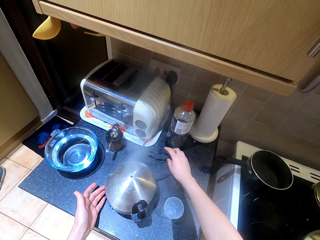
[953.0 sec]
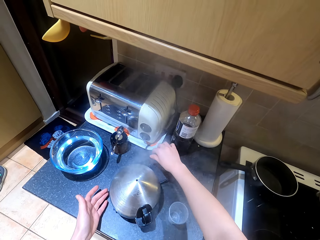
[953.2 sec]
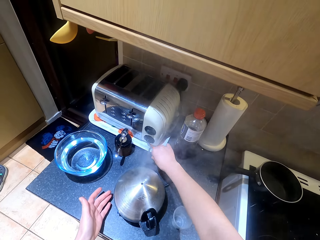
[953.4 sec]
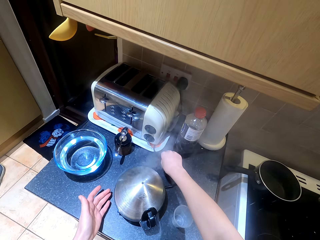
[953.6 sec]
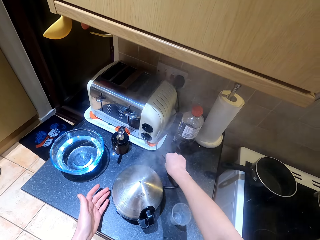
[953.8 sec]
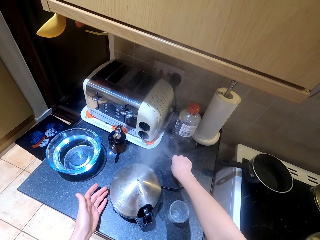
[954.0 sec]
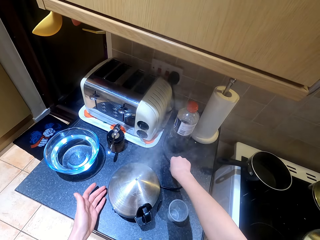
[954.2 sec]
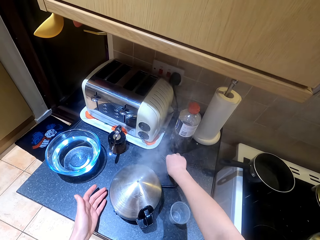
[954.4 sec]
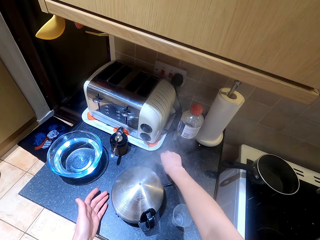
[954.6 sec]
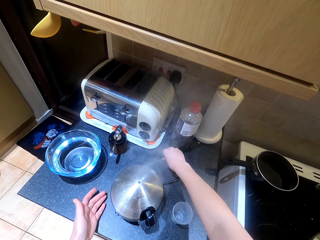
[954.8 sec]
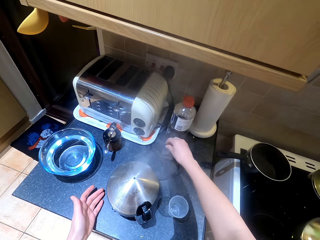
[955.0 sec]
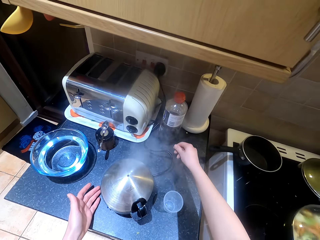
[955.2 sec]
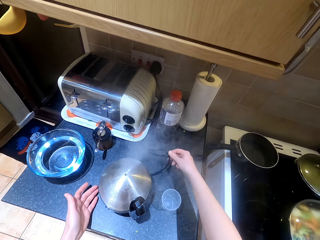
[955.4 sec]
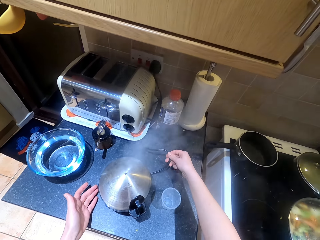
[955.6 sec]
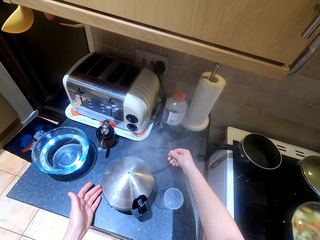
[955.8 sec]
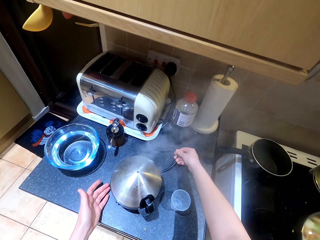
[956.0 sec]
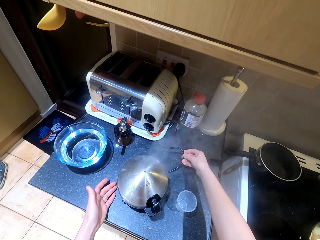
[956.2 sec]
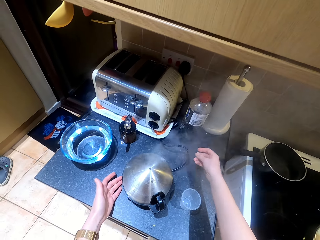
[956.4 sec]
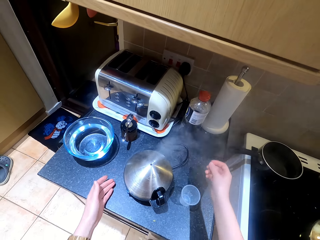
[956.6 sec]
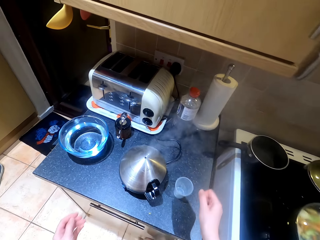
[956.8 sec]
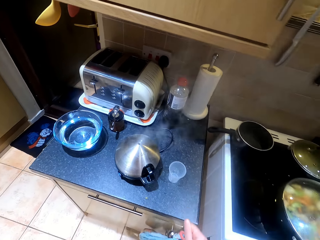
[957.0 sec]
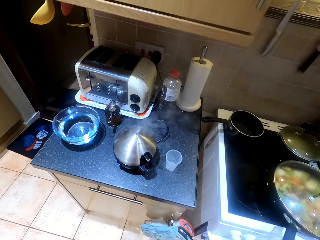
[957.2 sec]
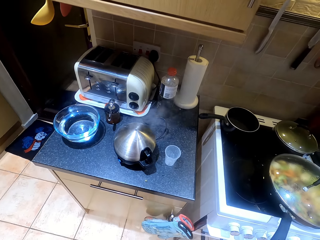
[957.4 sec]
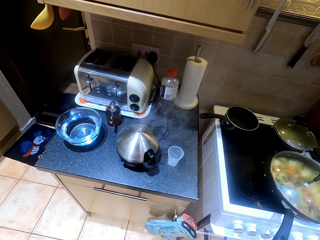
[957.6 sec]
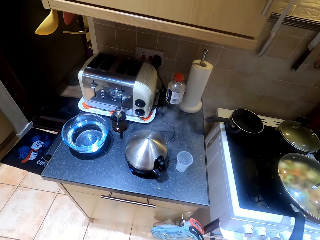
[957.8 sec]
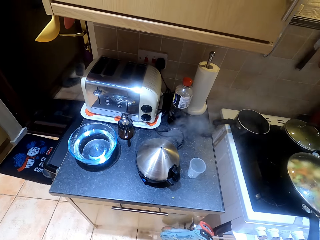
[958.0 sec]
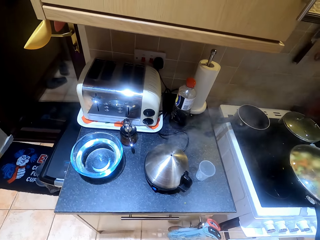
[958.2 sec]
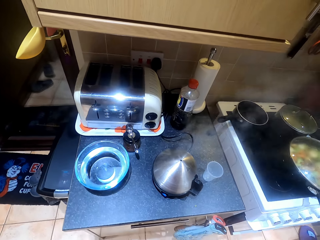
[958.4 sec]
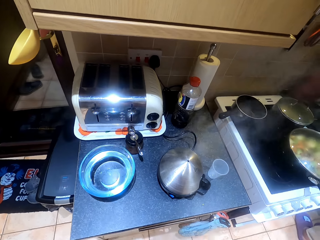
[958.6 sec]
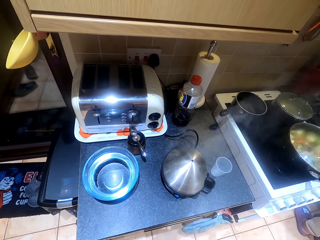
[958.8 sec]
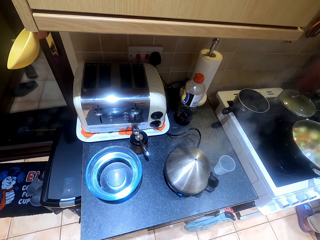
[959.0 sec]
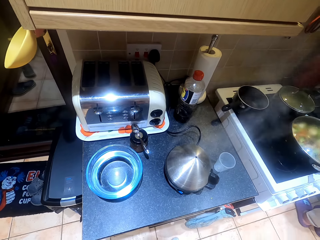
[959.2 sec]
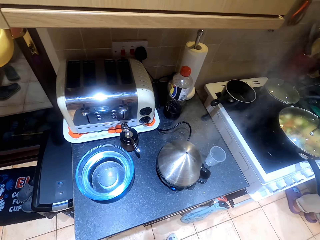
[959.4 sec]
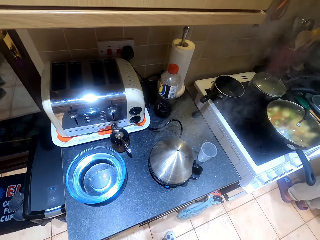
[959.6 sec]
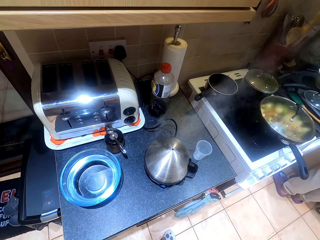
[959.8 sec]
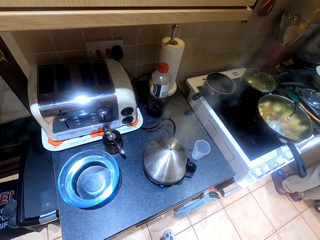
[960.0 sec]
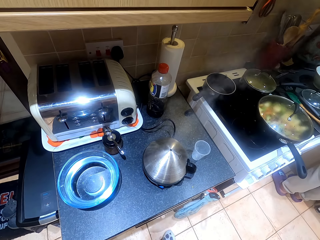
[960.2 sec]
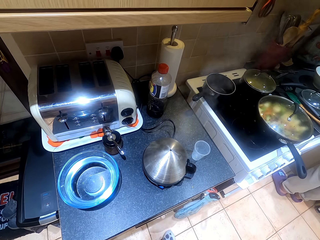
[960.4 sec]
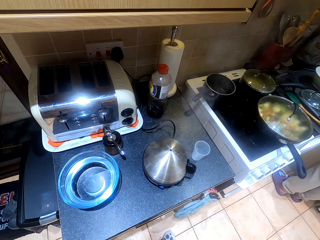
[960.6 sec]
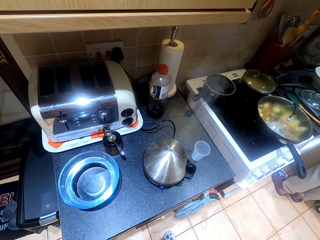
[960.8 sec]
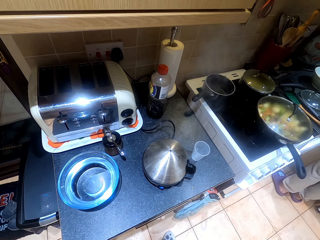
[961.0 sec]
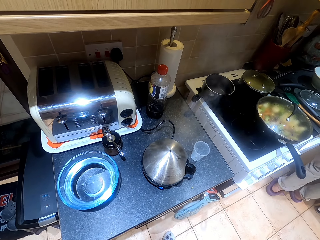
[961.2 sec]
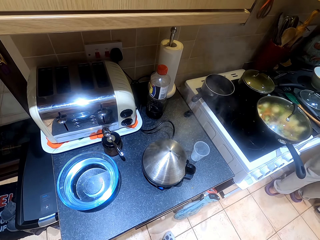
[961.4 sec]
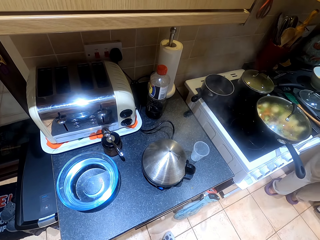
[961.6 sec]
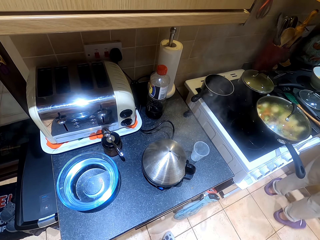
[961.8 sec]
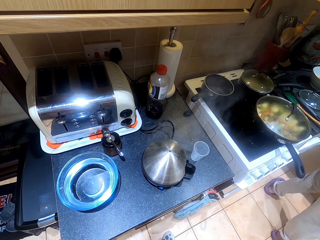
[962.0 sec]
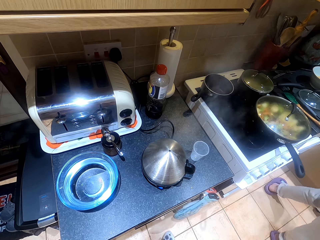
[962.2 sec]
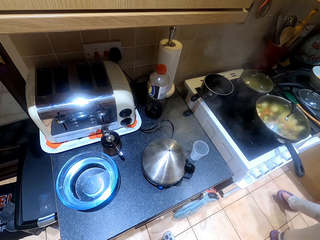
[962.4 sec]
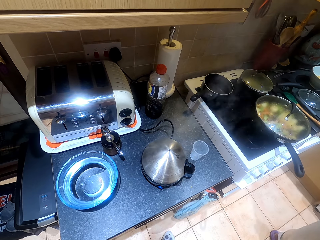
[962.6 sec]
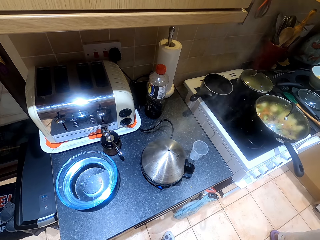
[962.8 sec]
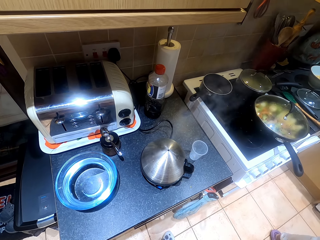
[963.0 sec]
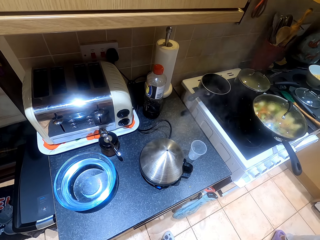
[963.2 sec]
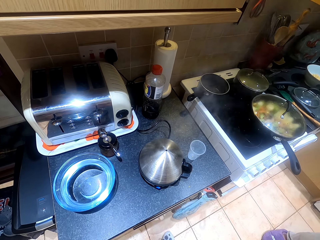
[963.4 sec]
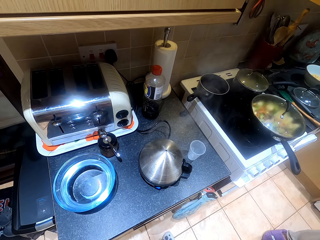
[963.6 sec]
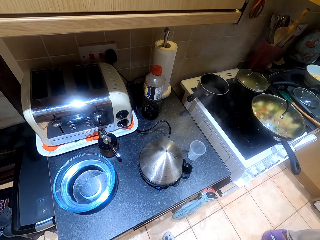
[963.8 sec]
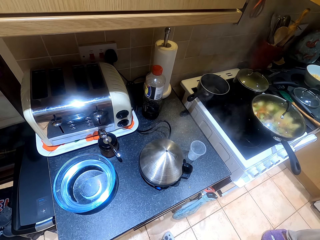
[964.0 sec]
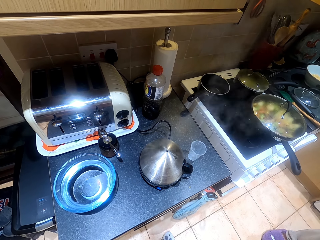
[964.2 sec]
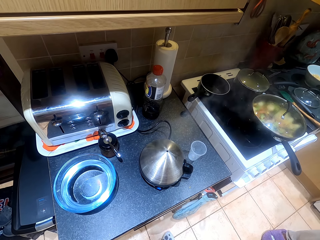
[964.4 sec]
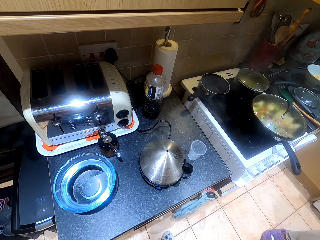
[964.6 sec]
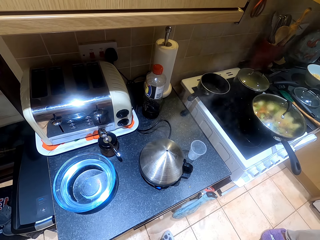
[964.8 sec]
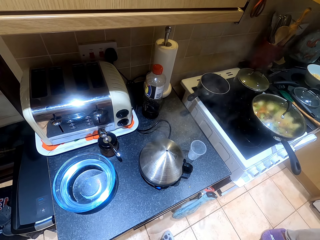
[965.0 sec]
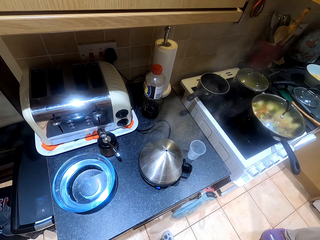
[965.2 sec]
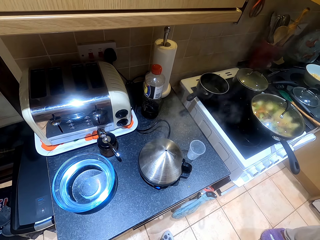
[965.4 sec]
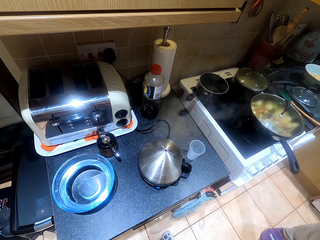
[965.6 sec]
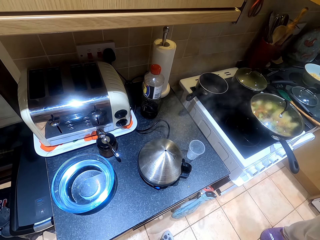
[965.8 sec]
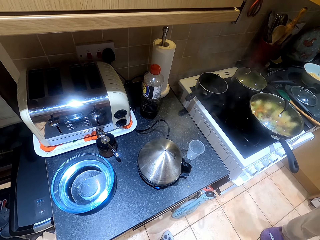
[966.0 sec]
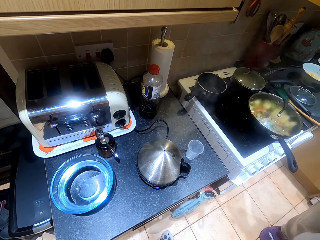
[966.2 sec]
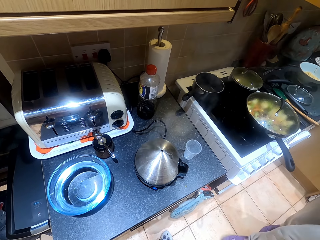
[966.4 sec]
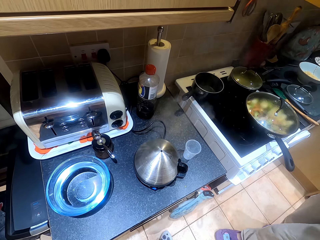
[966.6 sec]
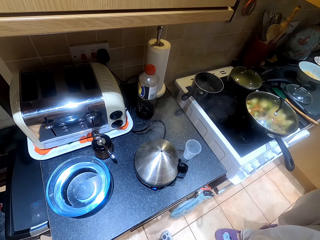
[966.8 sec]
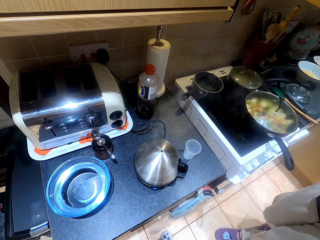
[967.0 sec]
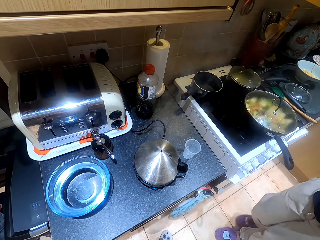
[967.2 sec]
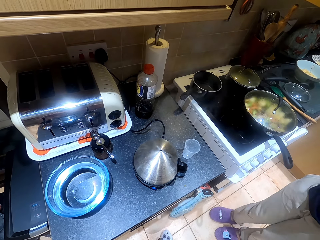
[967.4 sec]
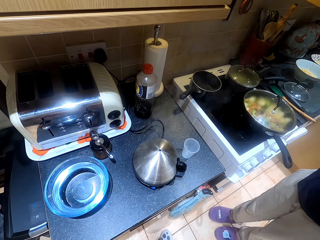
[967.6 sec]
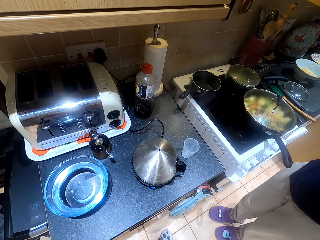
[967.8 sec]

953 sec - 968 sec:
The camera wearer looks around the kitchen. They converse with a woman.

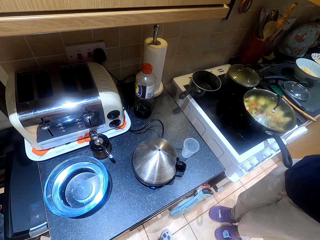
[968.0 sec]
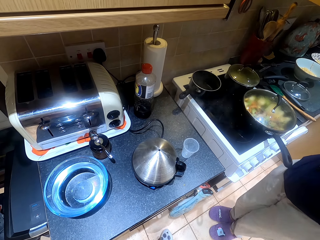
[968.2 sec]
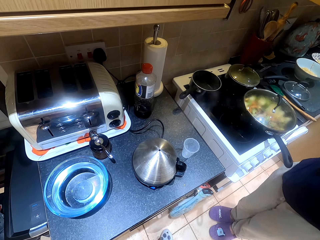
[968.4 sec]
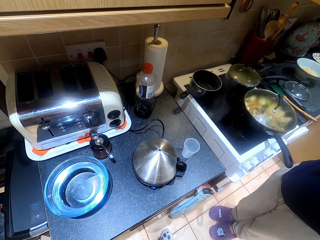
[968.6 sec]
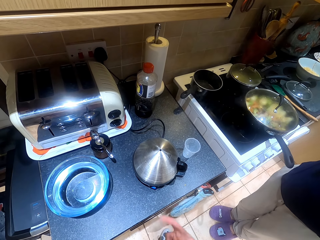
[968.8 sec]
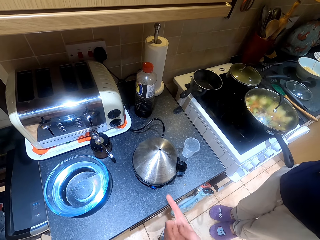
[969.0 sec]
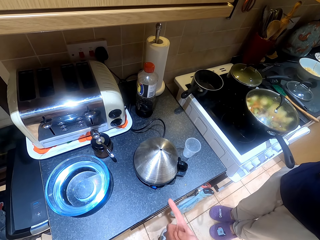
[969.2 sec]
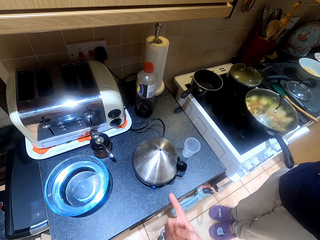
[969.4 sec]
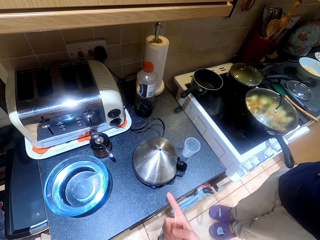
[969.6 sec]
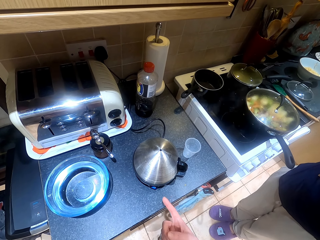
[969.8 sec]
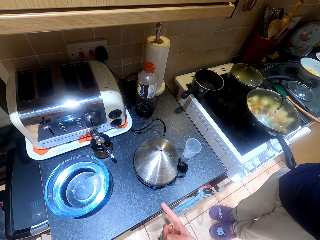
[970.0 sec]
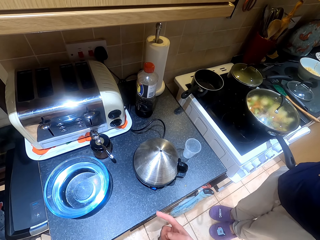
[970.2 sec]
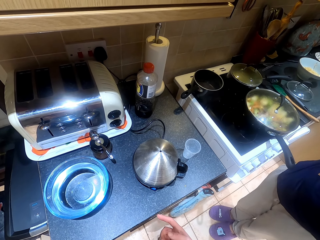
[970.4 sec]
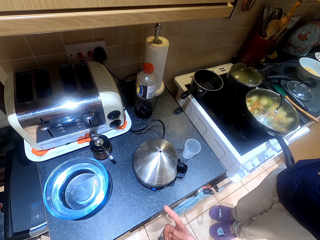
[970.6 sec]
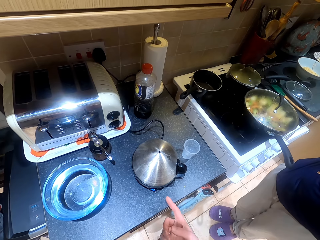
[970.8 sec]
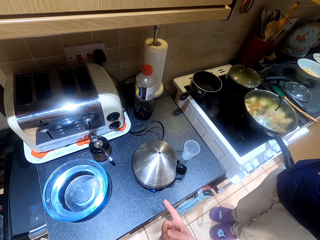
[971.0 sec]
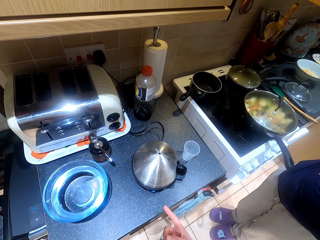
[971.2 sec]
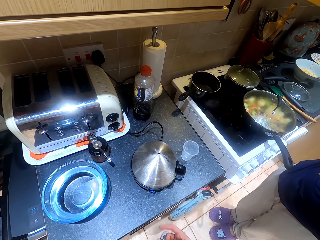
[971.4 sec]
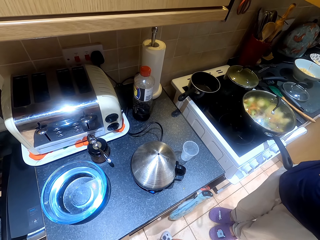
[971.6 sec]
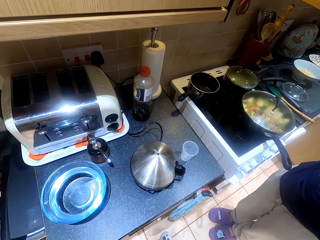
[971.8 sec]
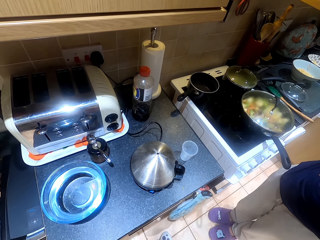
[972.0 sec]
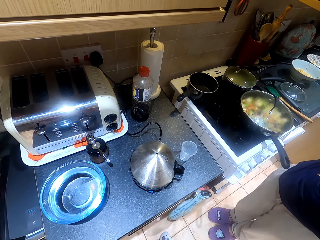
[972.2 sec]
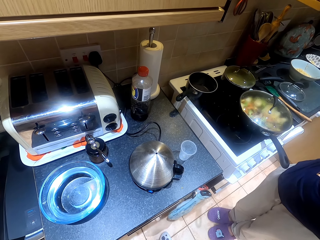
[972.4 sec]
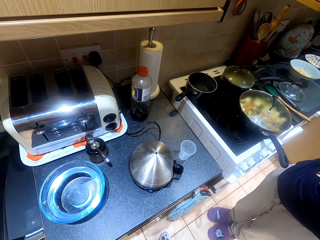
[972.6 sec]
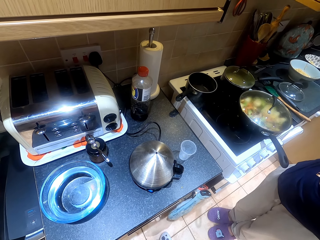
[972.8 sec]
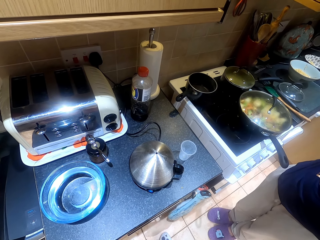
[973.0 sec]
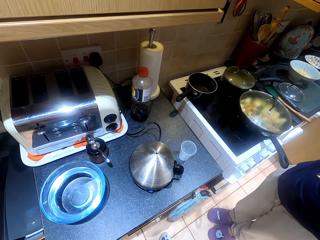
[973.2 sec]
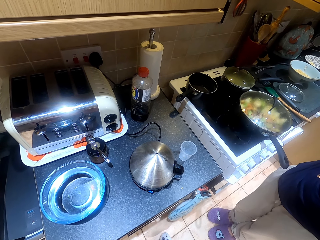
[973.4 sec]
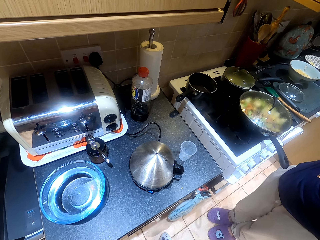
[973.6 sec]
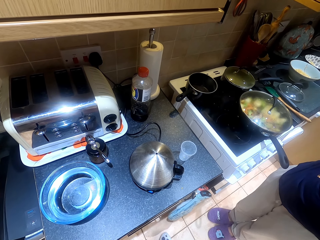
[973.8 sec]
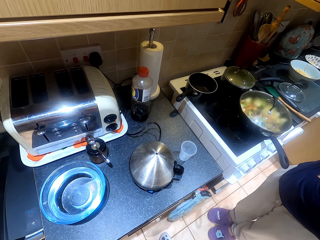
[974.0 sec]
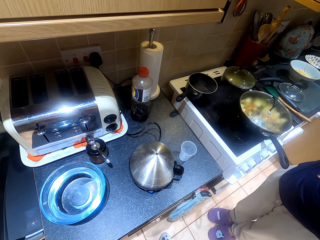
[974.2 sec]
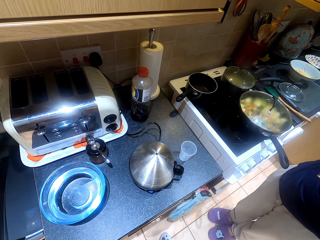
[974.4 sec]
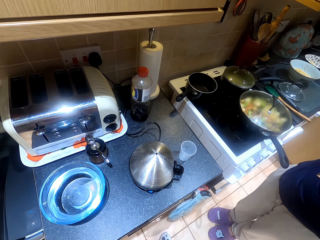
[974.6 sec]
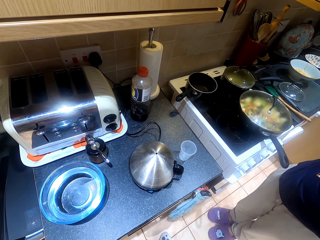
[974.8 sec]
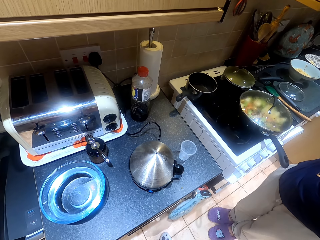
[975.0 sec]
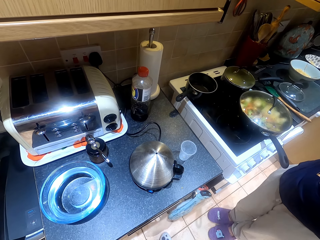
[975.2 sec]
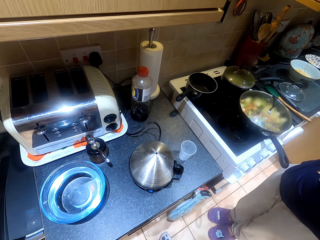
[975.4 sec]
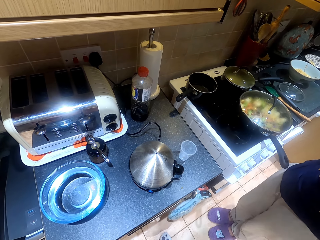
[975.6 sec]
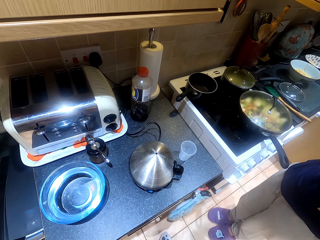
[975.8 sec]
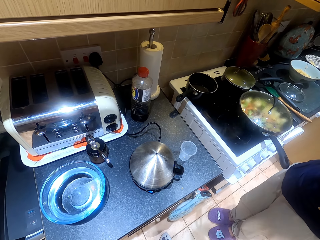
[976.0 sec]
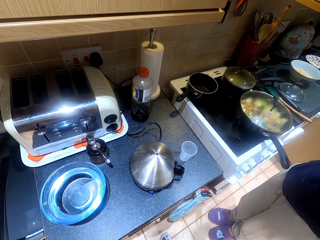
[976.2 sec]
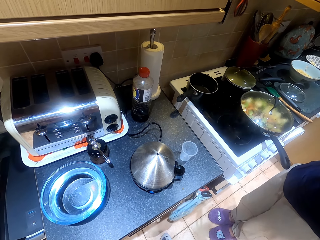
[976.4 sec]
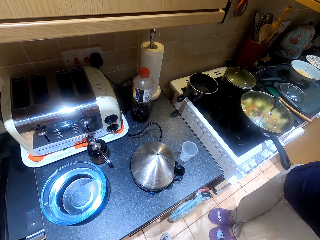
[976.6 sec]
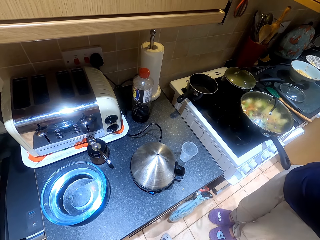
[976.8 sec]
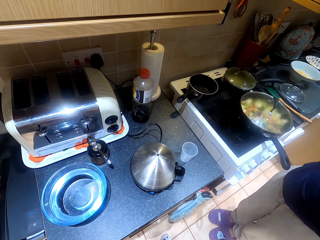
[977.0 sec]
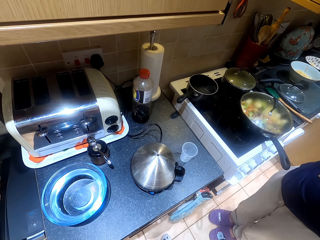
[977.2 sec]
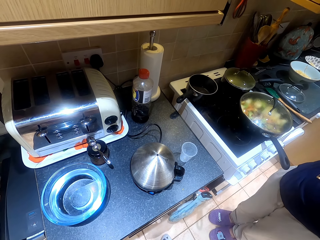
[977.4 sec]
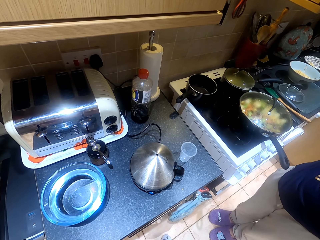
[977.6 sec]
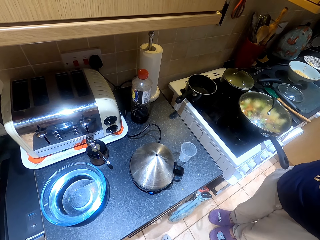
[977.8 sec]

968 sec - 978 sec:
The camera wearer points a finger.
